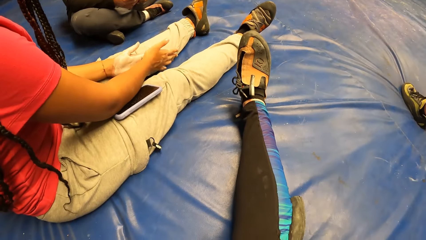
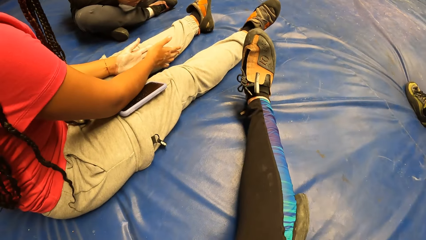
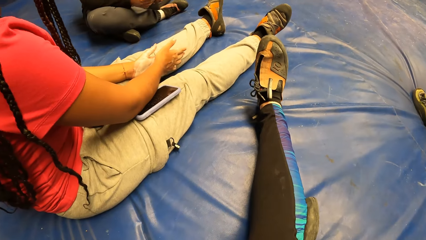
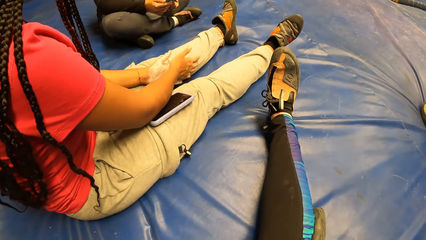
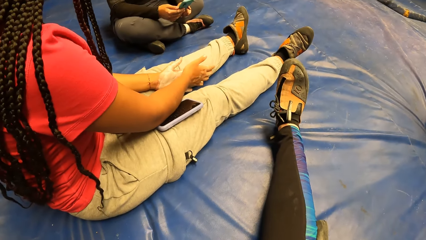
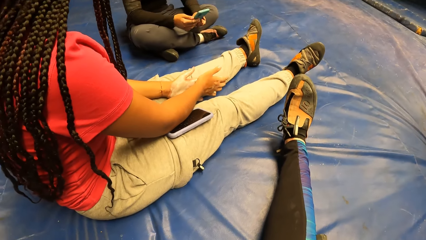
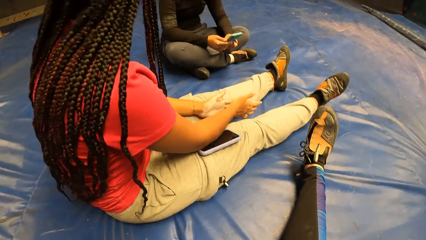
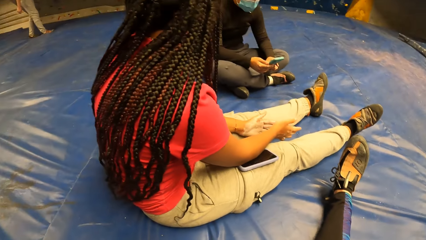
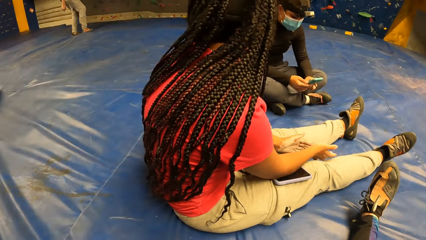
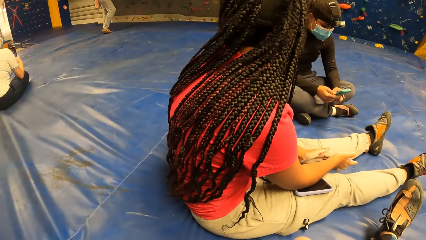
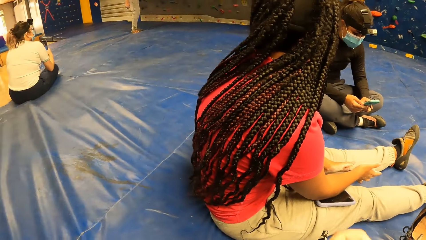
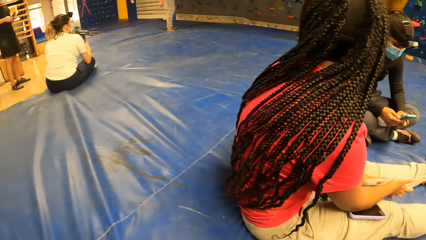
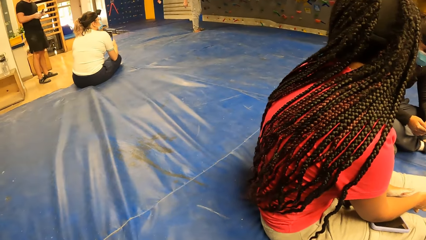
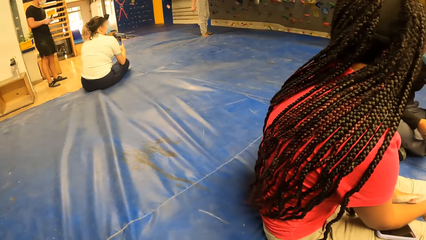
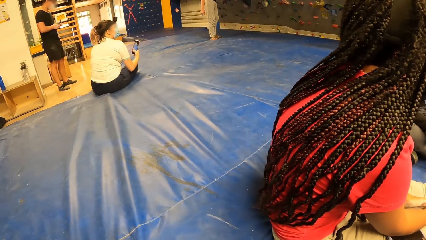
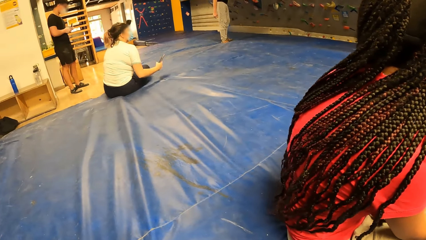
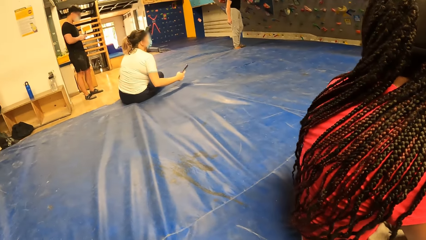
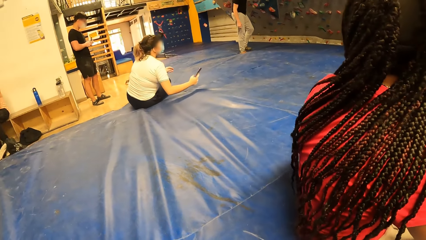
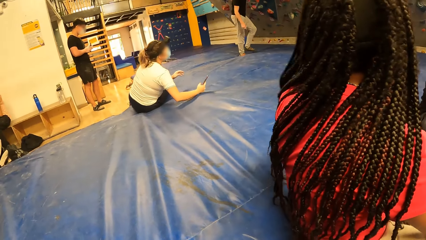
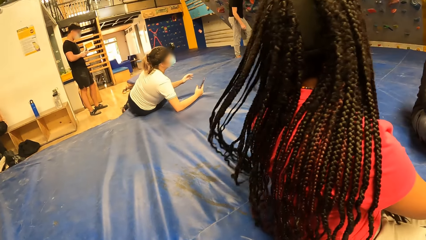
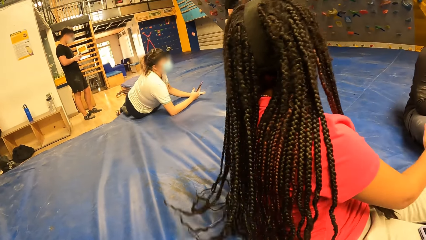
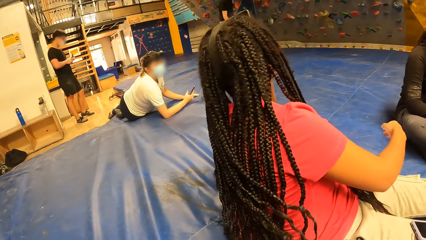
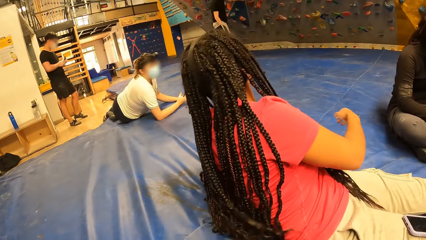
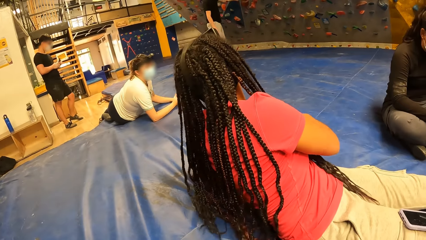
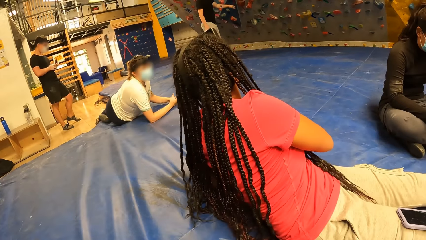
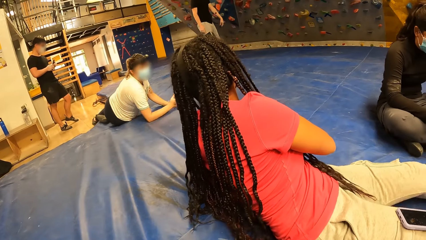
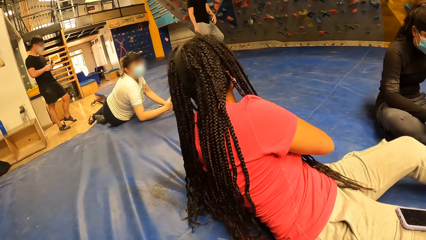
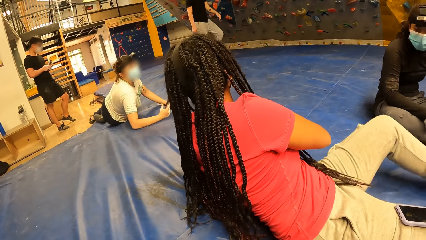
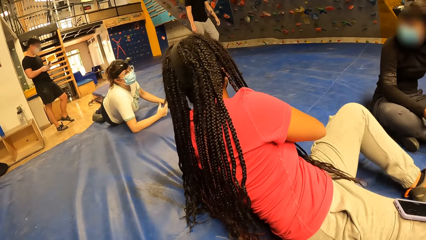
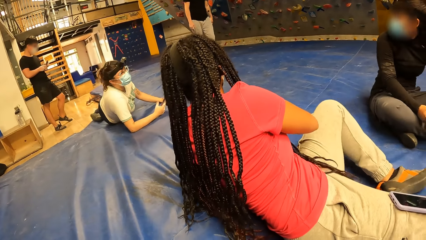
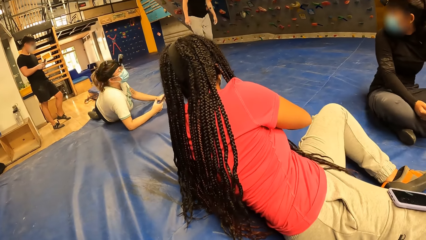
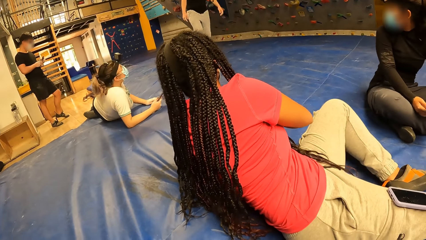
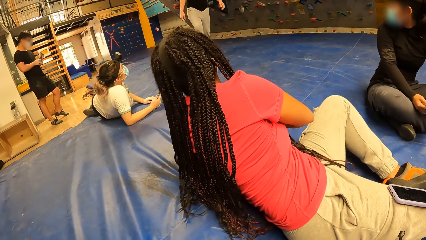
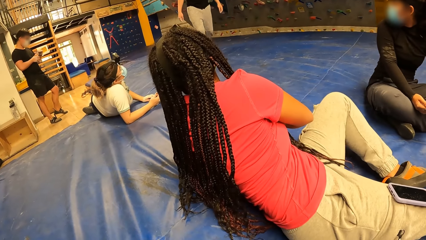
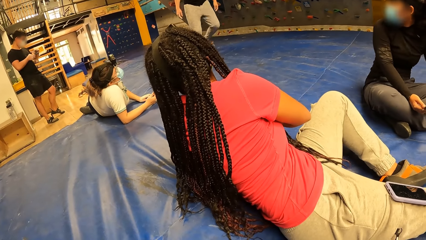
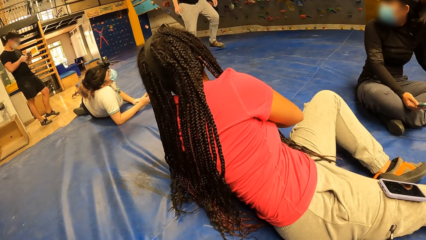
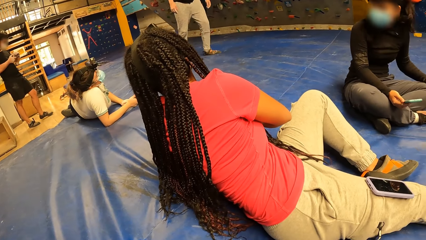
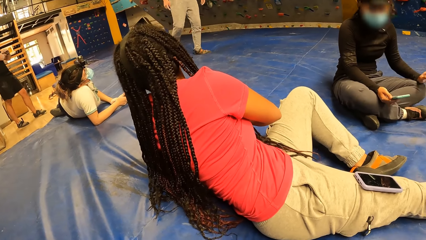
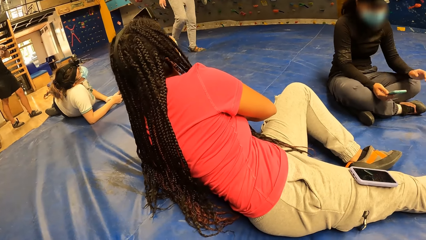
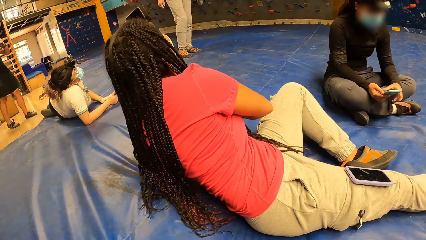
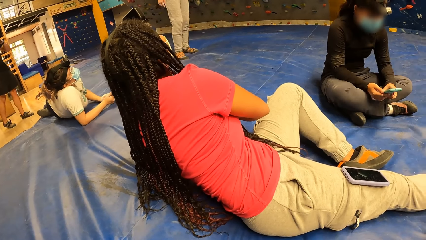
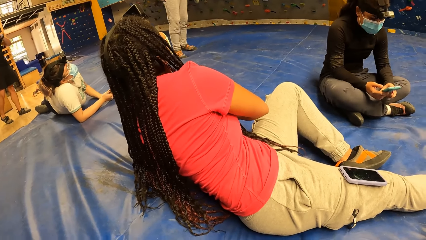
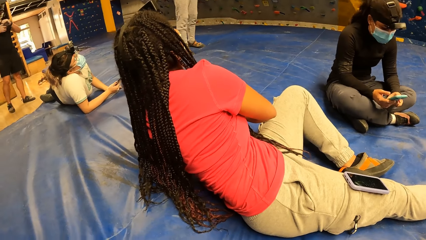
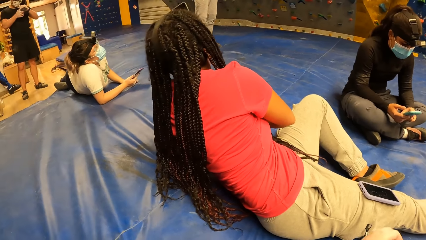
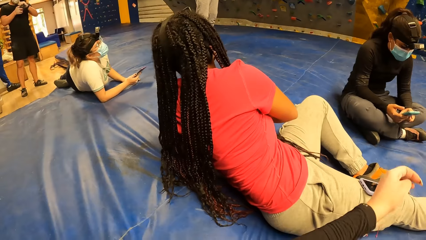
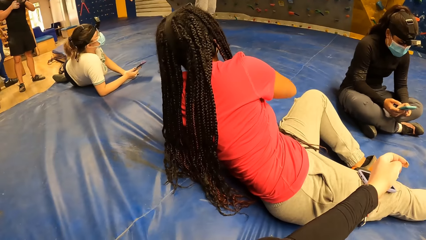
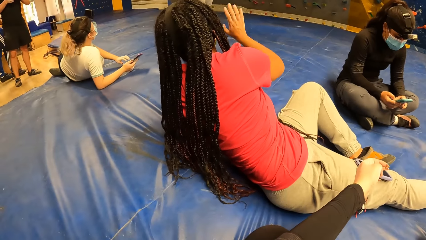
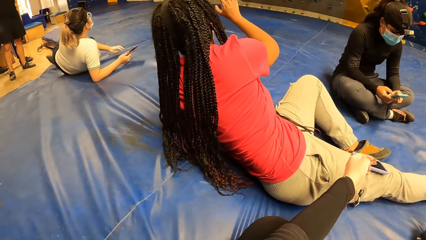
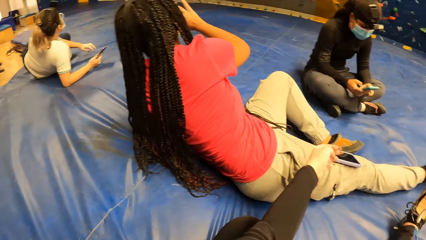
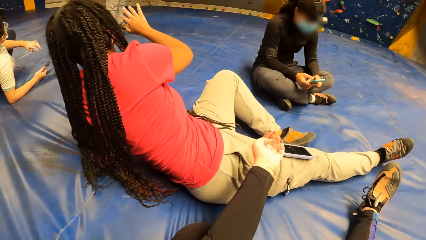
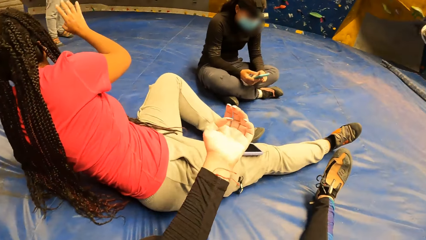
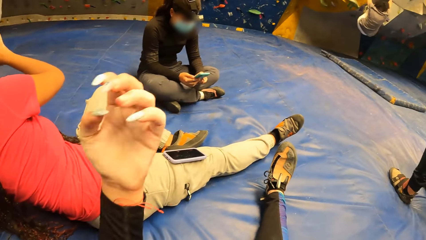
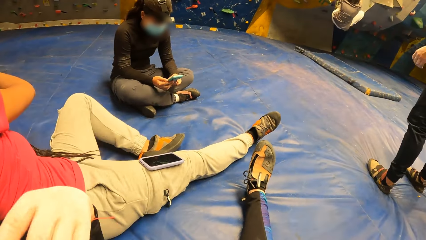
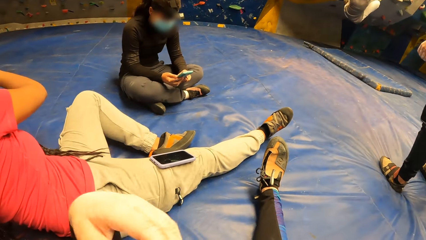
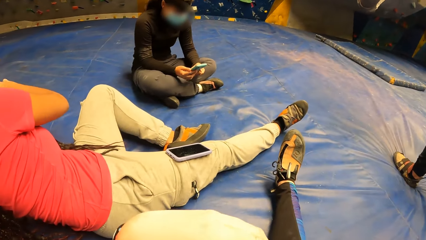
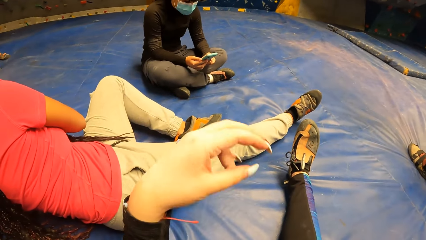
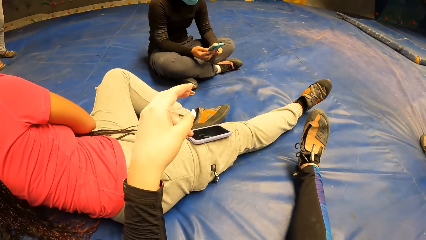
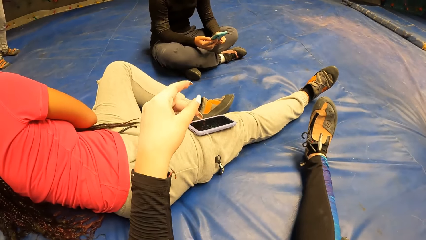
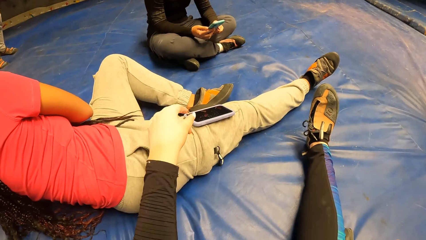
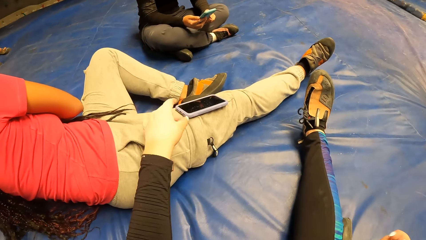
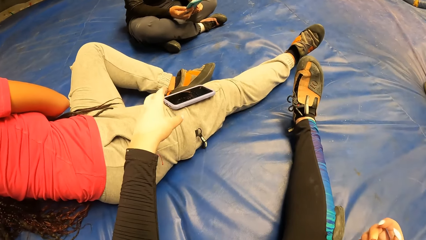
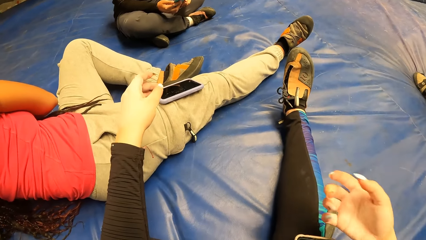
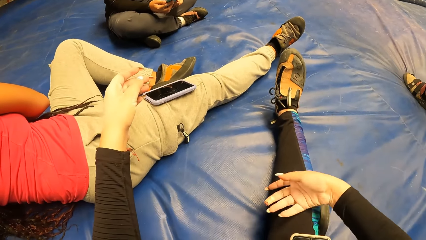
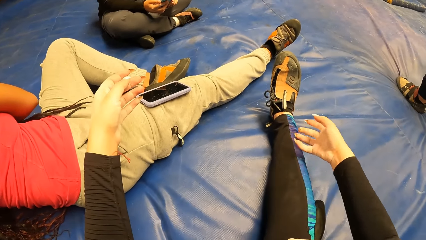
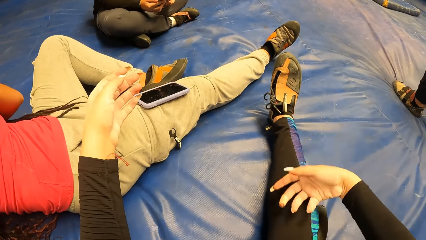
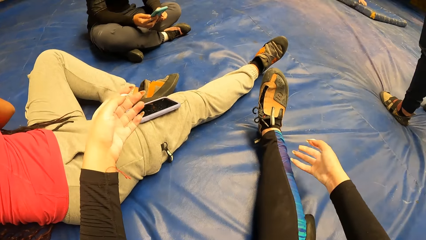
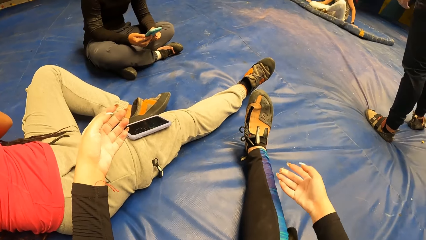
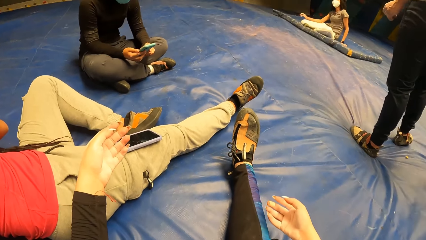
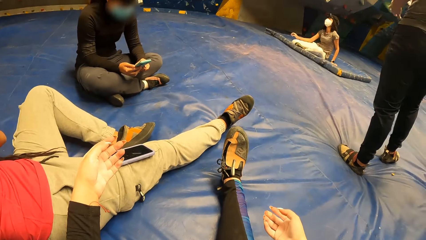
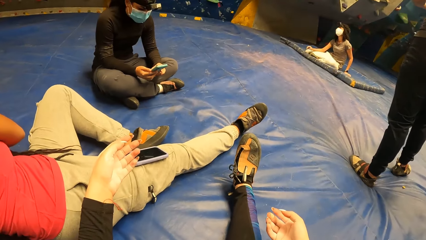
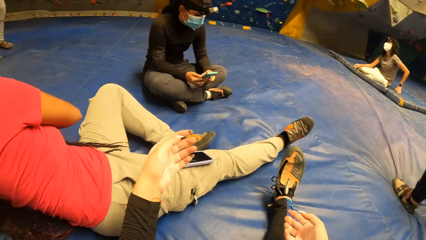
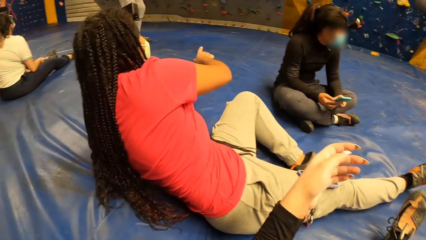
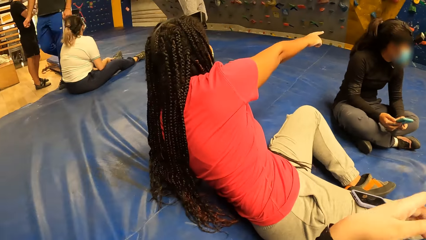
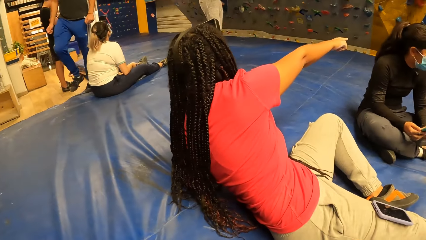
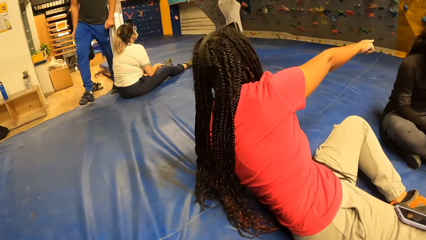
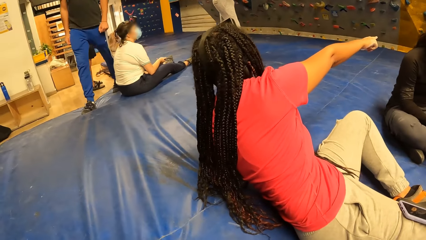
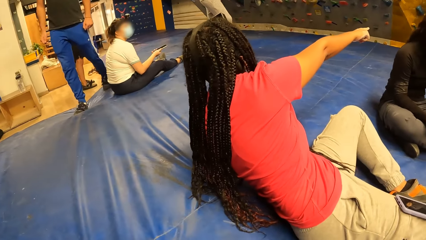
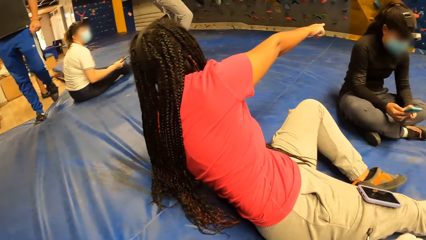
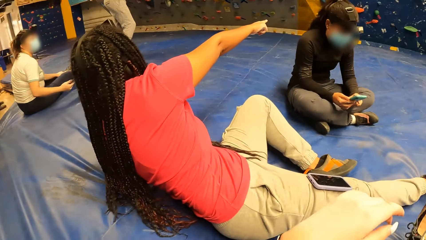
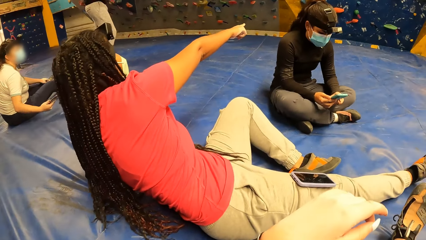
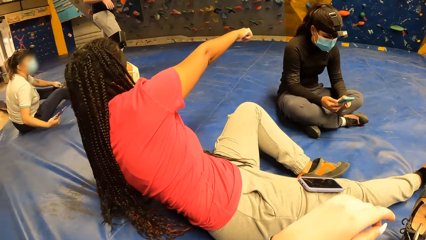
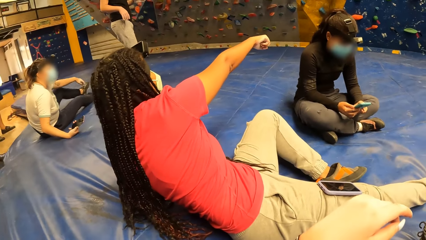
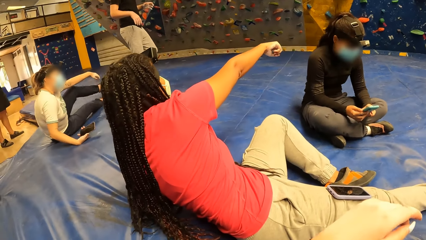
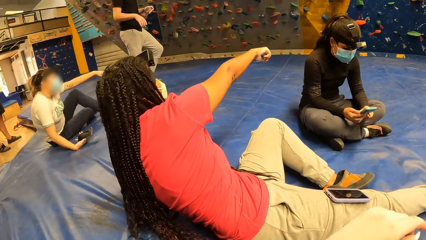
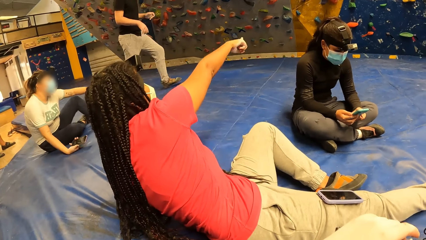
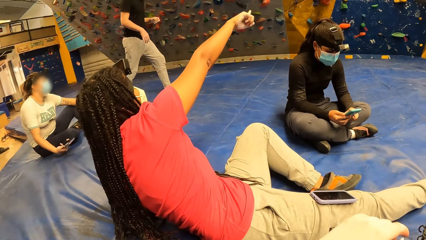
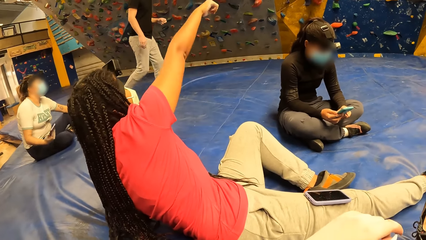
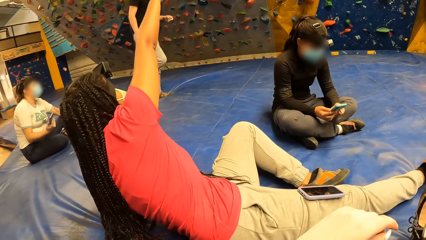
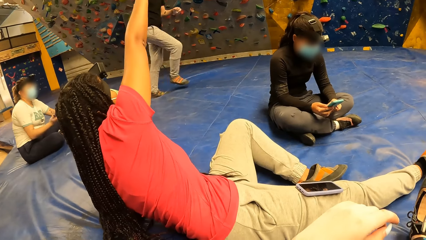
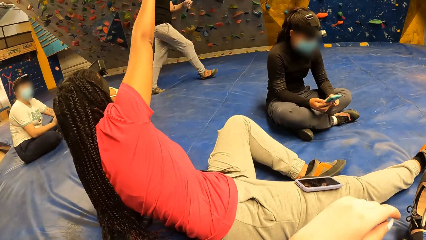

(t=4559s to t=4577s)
A woman leans on the foam landing with a phone in her right hand. Another woman leans back on the foam landing. The other woman folds in her left leg. The camera wearer stretches her hand. She rotates her left wrist. She looks around. She wipes her pants with her right hand. She looks around. The other woman points to a spot with her right hand.
